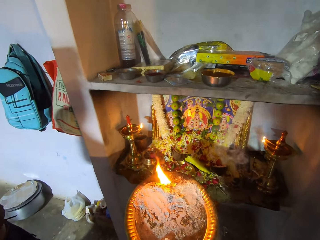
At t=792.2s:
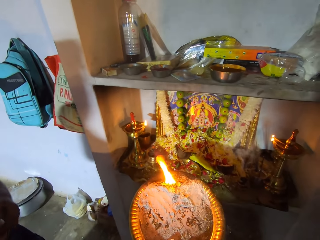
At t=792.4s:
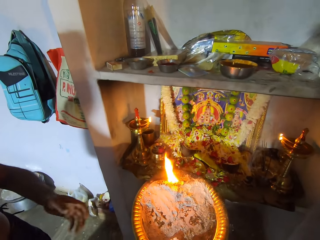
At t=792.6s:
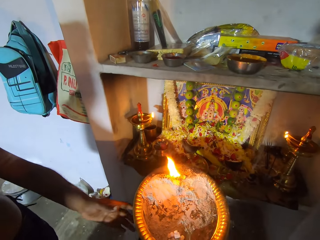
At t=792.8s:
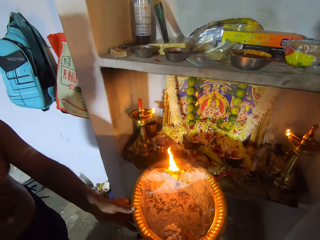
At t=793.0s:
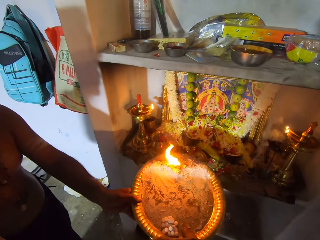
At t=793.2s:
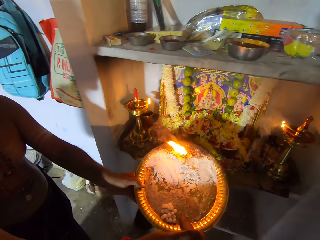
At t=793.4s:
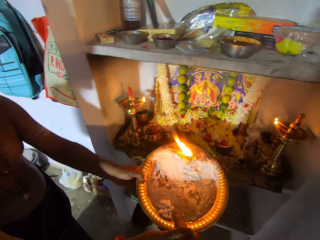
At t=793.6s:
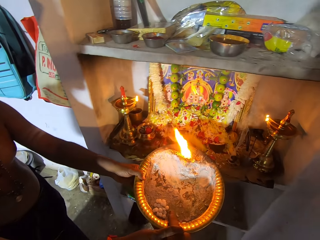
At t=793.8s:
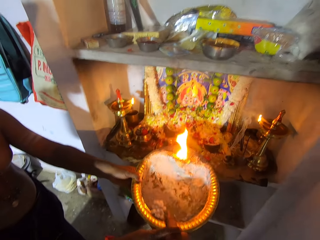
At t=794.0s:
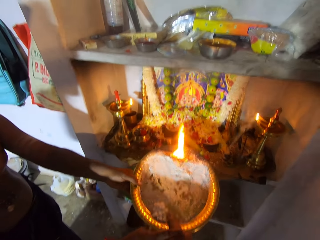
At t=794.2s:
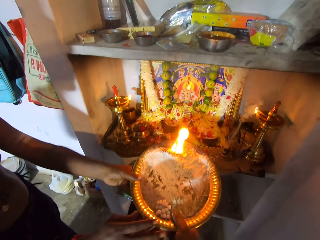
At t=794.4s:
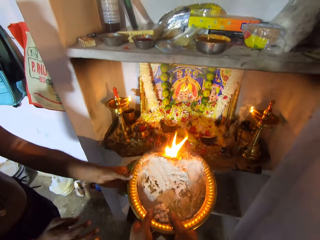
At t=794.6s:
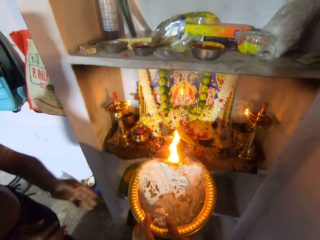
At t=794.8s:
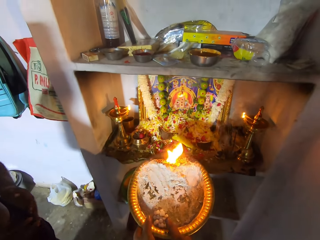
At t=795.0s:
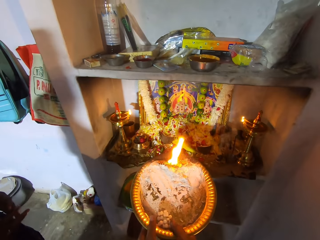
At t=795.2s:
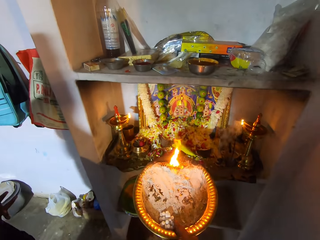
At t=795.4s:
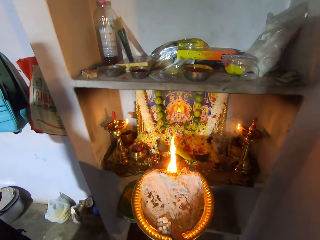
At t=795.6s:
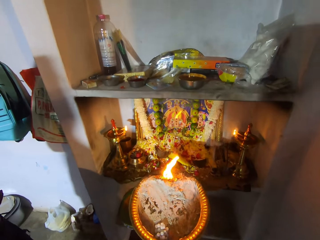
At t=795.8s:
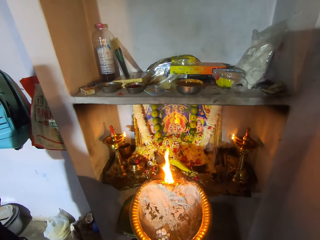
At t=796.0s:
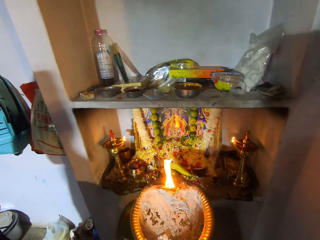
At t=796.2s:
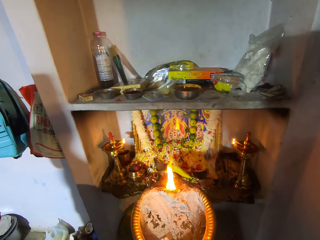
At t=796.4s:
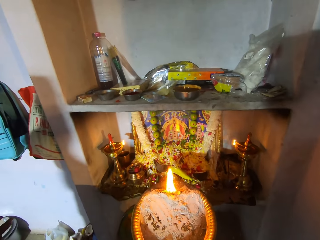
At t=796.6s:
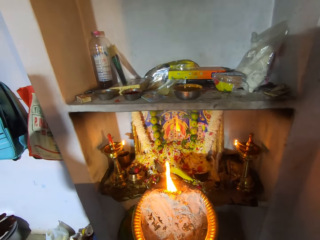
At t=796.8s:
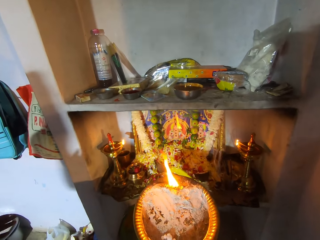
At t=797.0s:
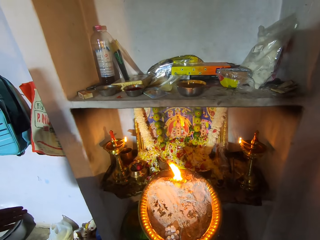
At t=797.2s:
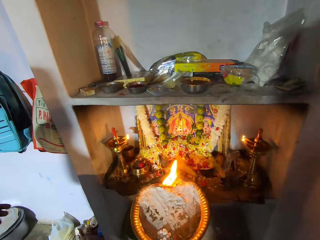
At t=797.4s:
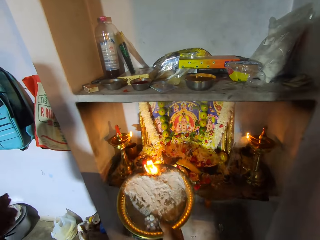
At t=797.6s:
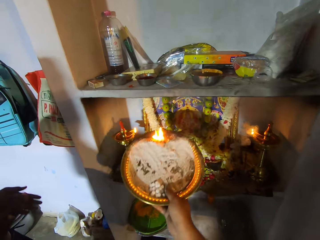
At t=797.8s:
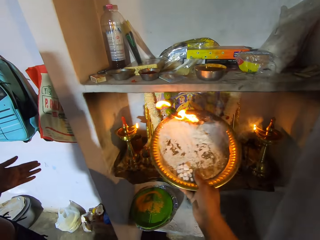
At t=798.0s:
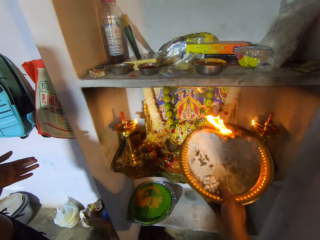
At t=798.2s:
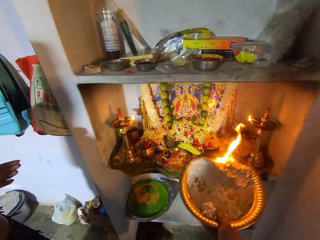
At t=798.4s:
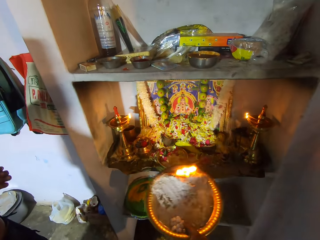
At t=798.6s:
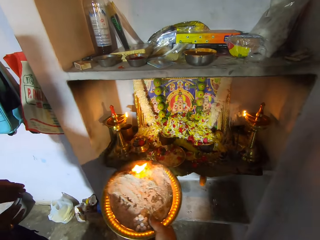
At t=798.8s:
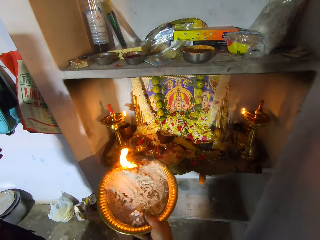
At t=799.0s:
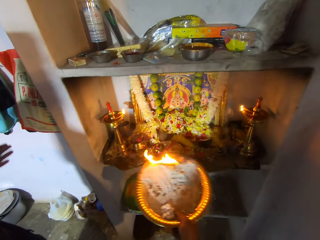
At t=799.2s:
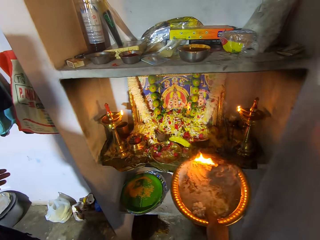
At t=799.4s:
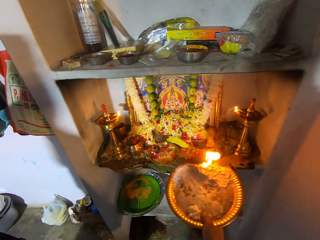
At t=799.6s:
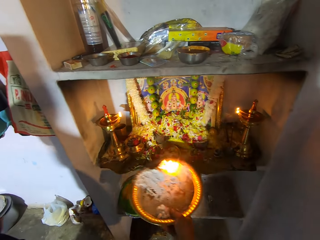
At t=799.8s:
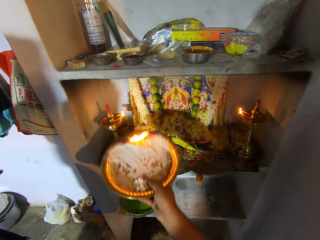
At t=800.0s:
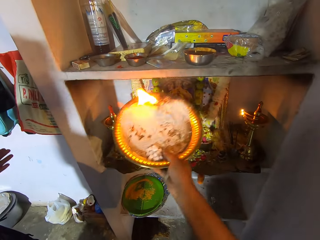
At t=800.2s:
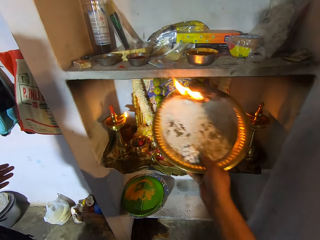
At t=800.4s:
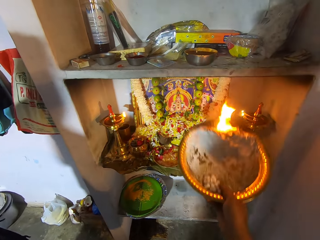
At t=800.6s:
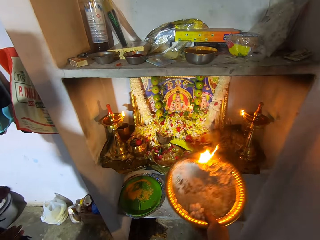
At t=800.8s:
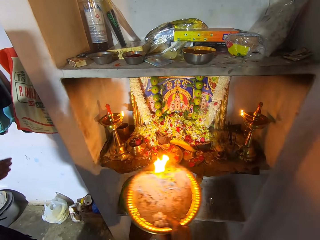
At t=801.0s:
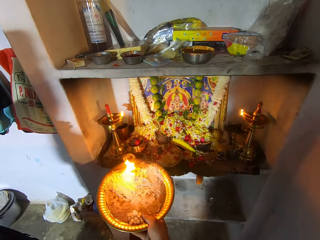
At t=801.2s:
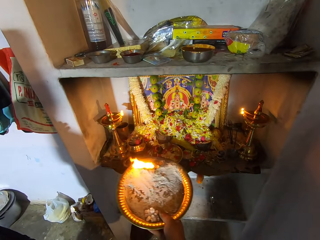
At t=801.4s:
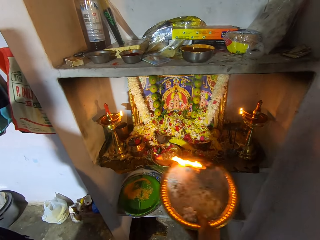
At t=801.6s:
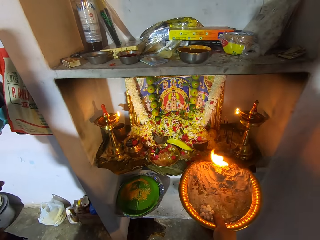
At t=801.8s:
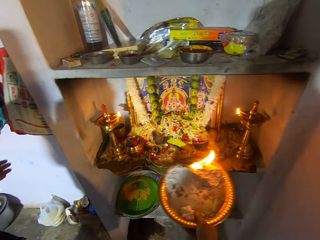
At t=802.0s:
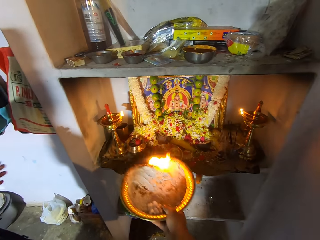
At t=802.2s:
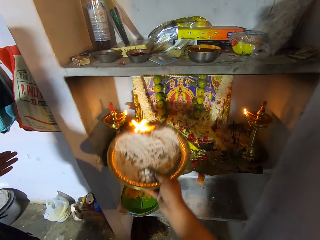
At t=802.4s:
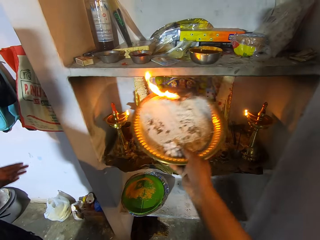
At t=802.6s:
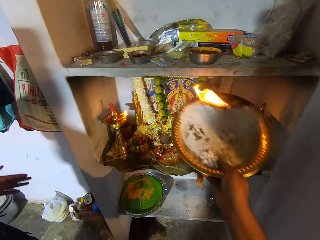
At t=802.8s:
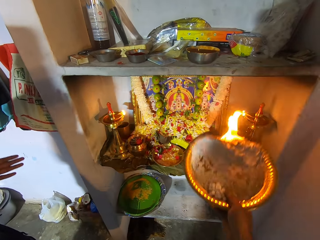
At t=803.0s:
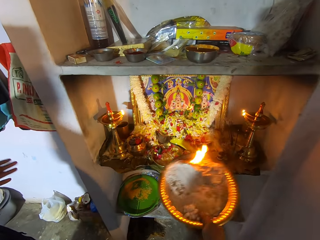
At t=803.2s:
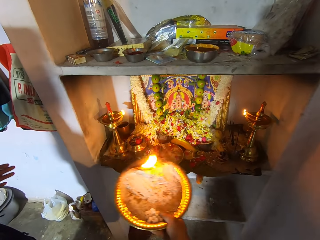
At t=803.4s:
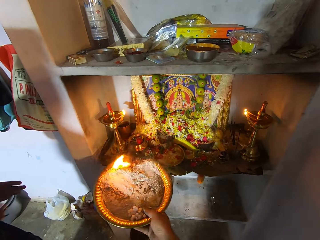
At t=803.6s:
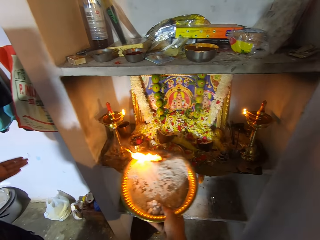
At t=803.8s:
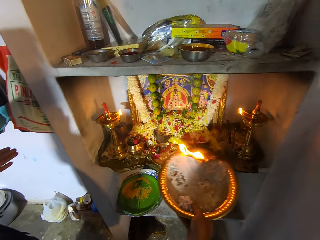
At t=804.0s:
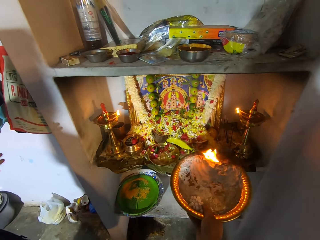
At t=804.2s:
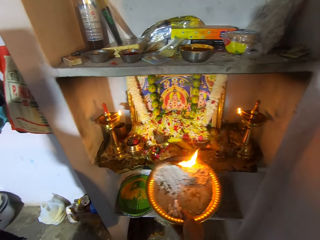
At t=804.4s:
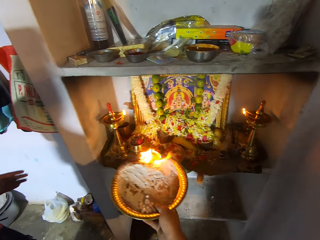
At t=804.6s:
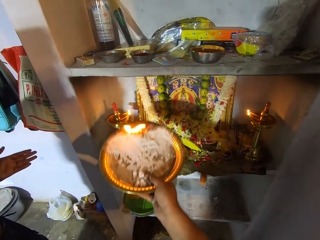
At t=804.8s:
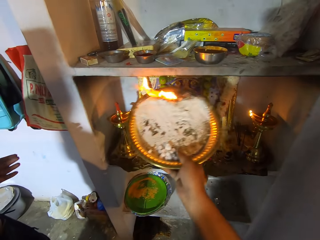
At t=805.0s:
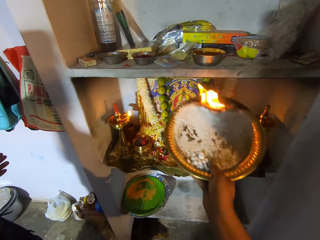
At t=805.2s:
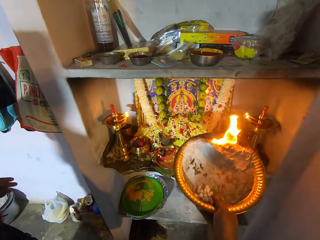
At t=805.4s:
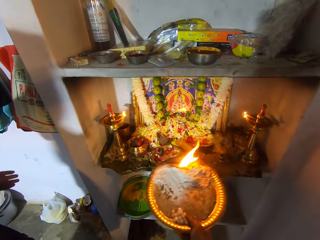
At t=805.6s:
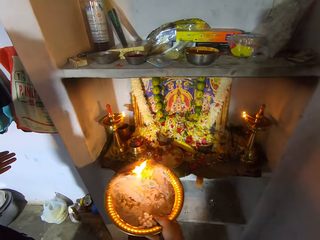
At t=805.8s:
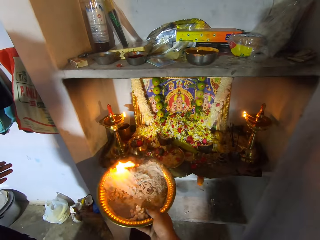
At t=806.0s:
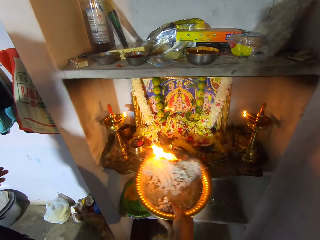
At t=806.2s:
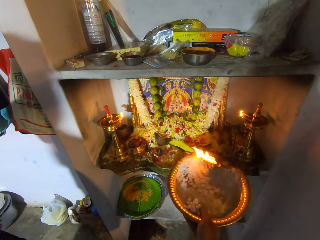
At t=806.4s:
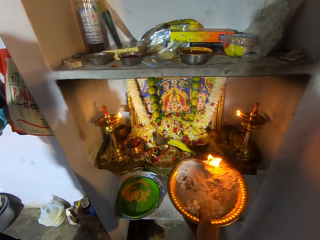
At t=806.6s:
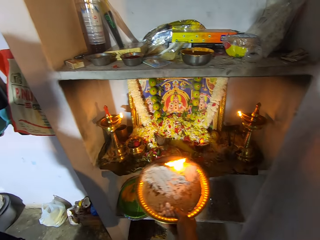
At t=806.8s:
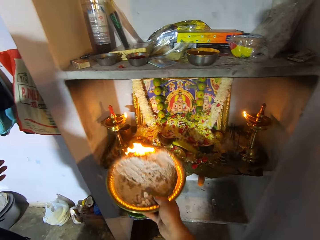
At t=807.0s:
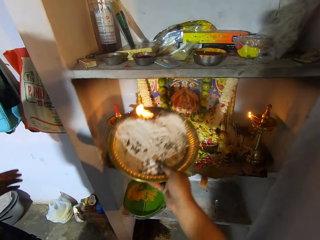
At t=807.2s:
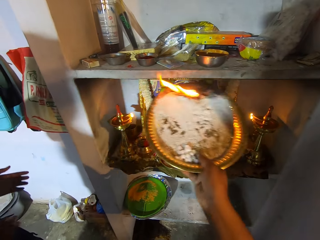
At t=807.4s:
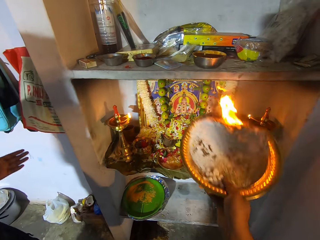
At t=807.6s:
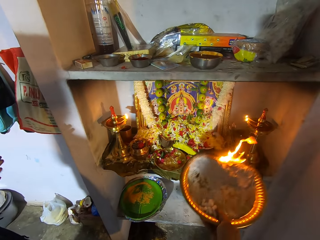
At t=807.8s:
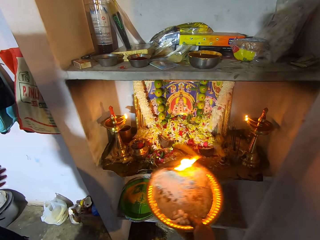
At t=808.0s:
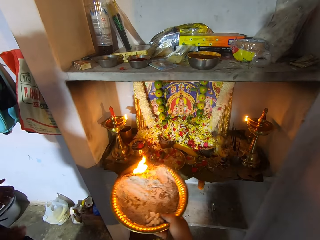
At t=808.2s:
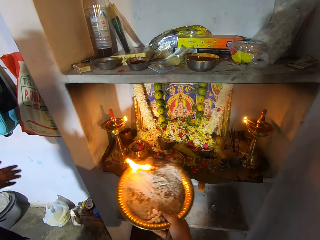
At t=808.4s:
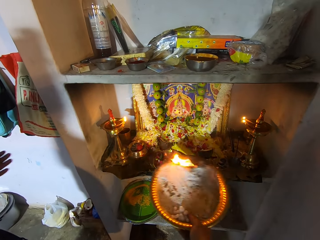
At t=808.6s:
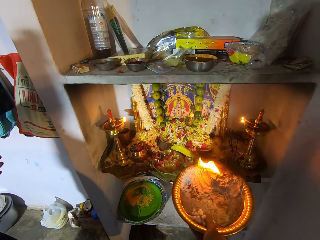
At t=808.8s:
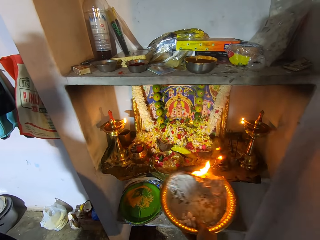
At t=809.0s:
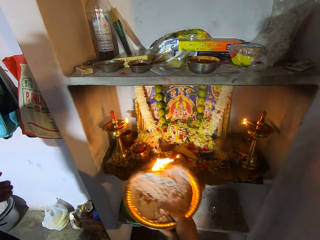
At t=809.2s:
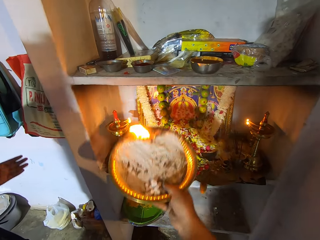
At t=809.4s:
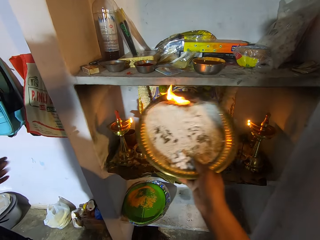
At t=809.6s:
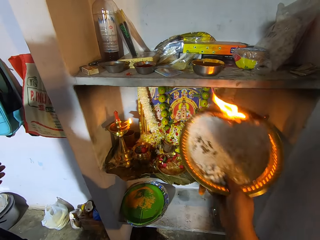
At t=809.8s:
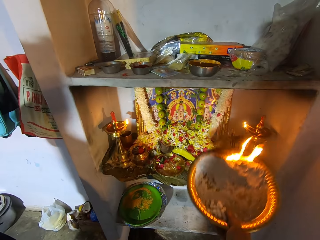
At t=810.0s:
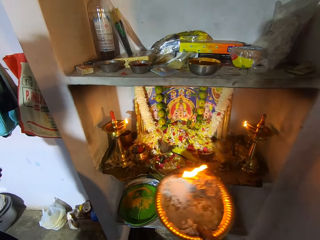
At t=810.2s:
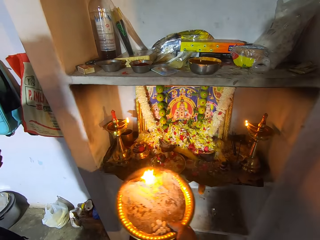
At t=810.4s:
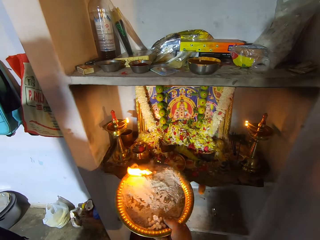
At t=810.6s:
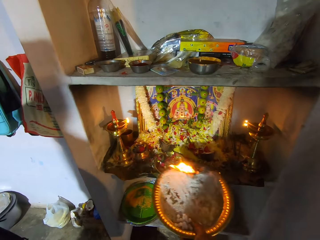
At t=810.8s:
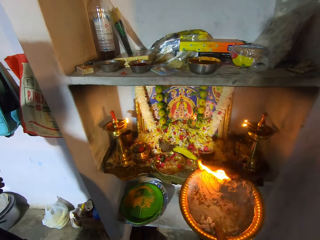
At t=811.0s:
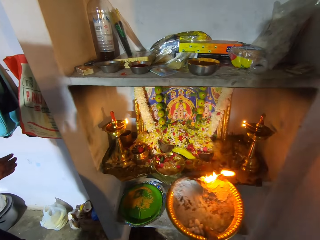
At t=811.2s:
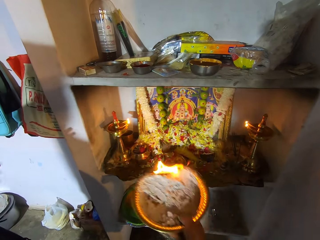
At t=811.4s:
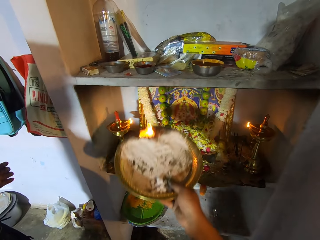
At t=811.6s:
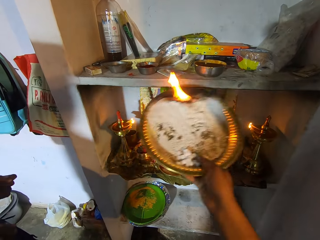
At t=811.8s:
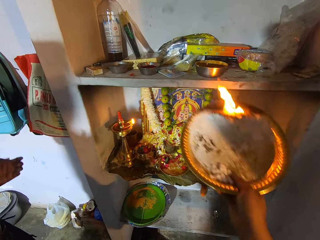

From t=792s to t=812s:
A person holds the plate. The camera wearer prays. They hold the plate and wave the plate. The person claps hands. The camera wearer prays.

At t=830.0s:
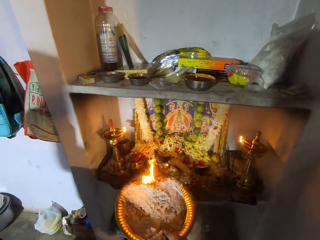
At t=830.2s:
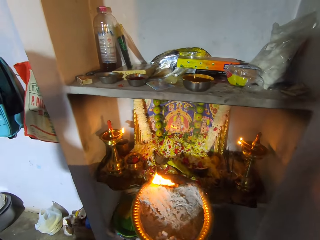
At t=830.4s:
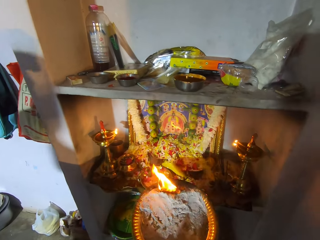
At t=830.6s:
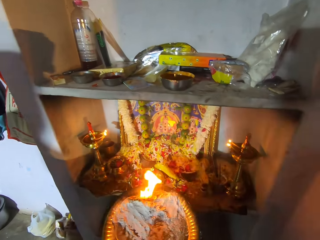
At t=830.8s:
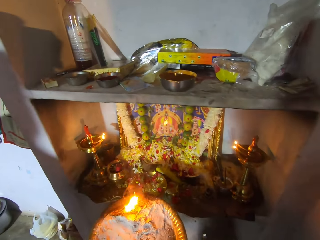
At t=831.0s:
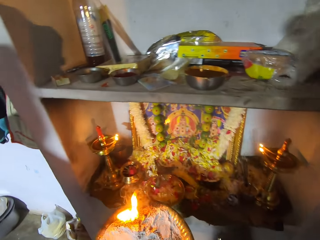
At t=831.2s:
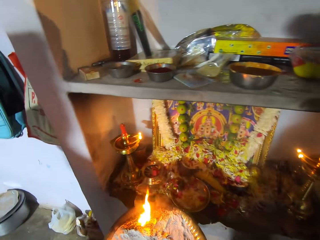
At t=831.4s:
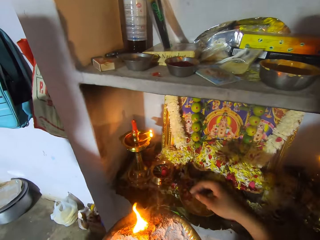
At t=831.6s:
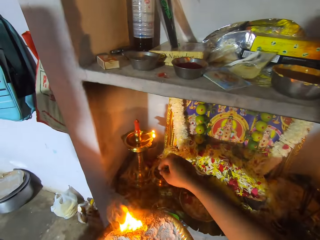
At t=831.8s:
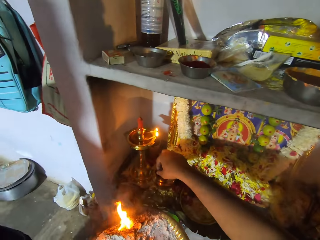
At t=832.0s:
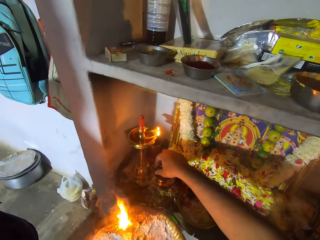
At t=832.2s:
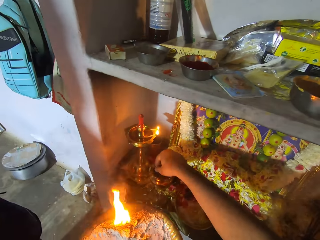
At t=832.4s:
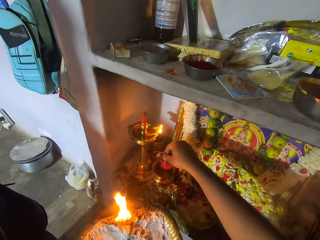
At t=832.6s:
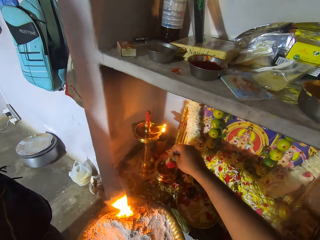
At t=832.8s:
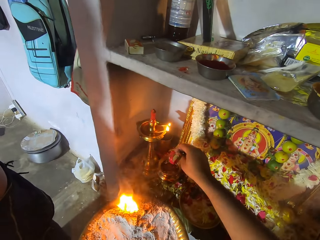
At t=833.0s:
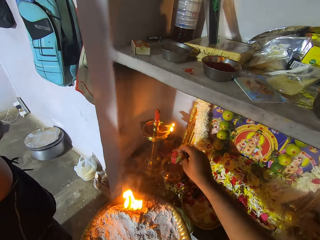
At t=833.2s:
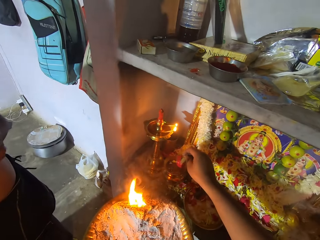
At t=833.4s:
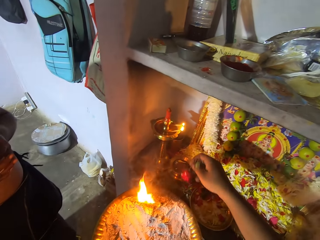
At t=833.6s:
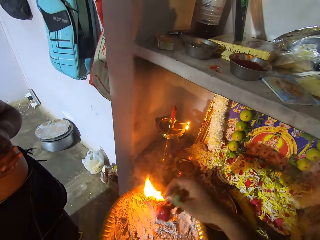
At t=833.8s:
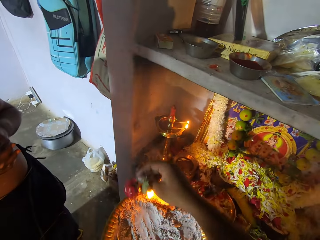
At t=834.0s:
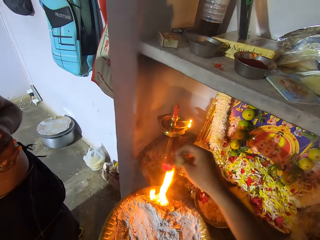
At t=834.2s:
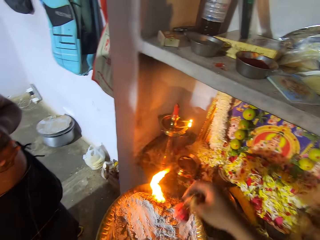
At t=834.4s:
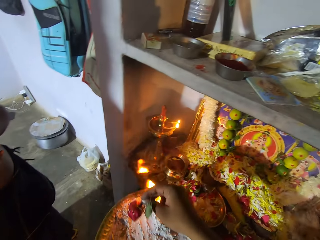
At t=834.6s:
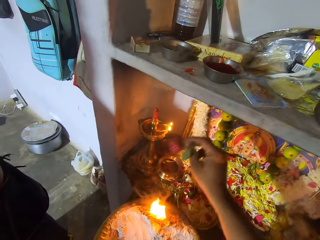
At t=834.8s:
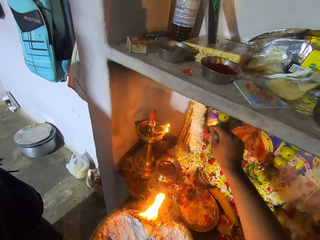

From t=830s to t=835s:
The camera wearer picks up an apple or strawberry in a pot of water. They sway the apple around the burning ash on a tray. They place the strawberry on the tray.
